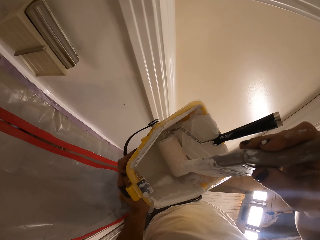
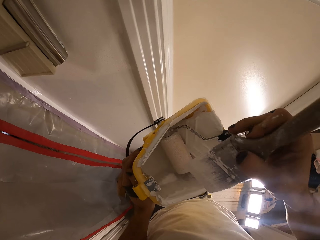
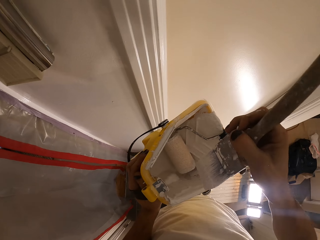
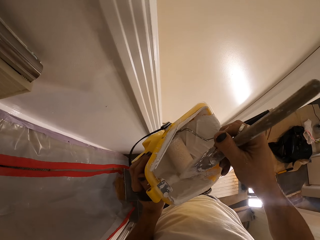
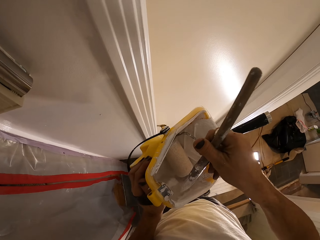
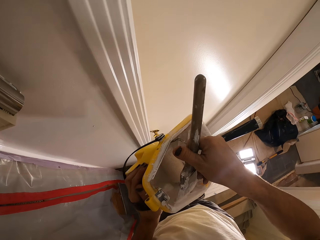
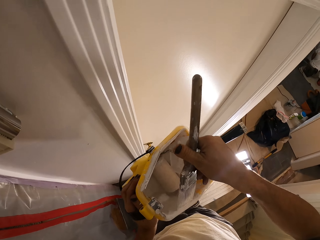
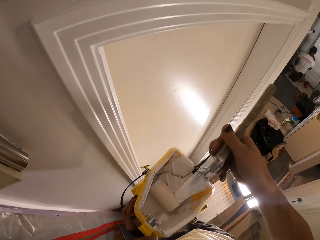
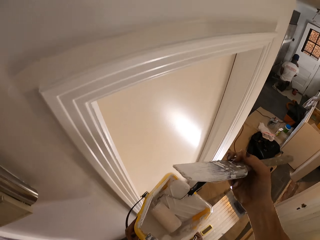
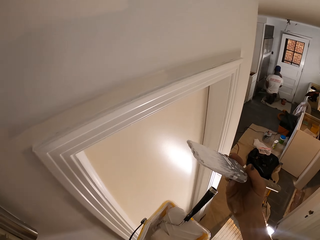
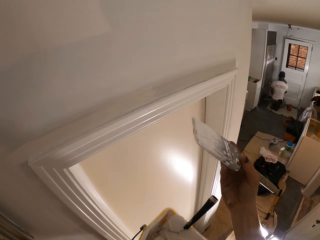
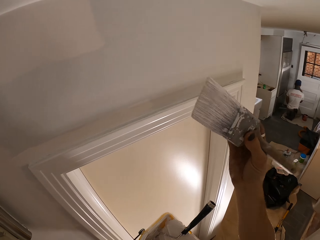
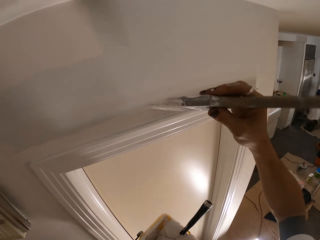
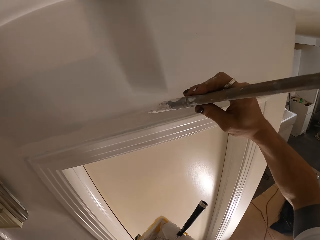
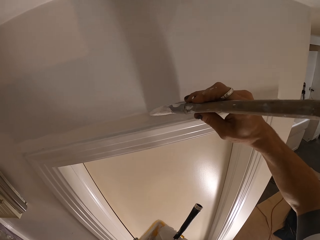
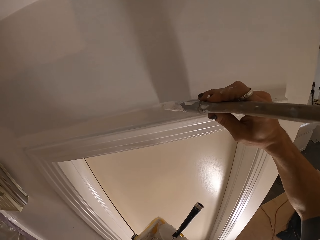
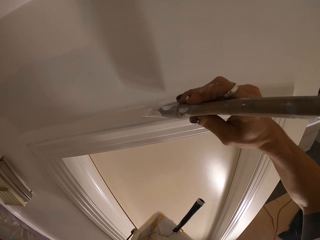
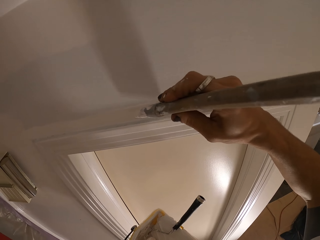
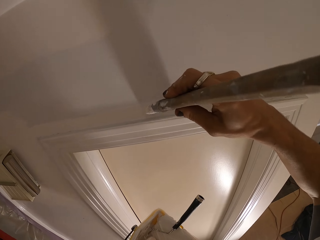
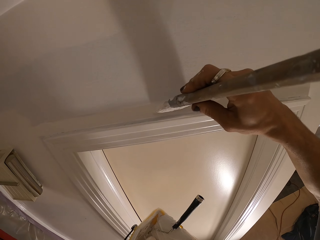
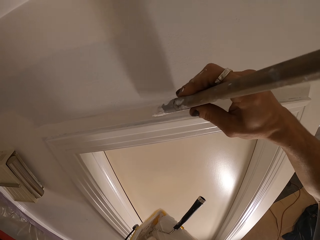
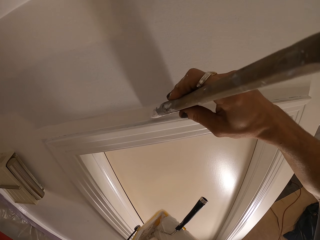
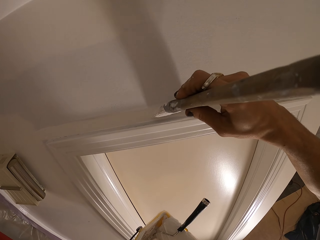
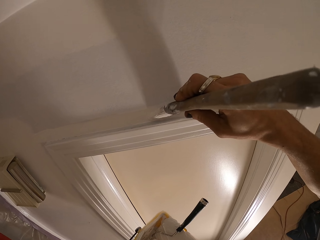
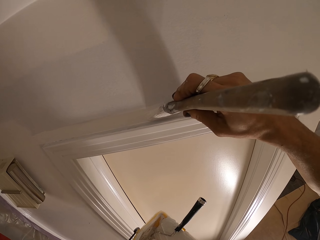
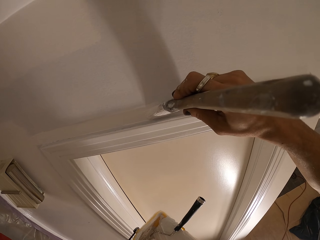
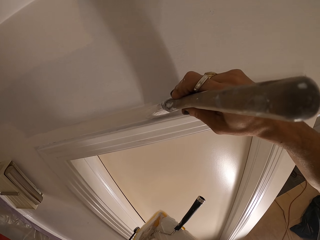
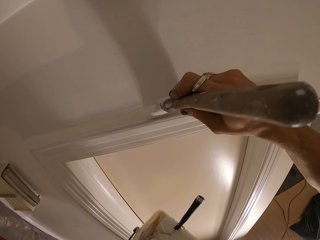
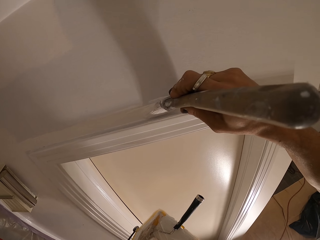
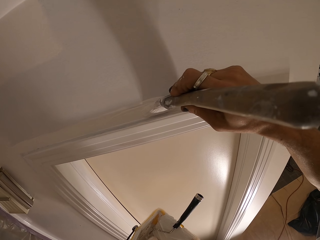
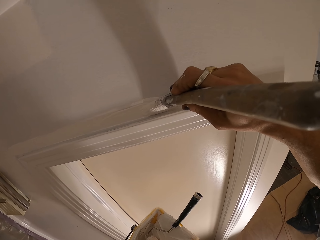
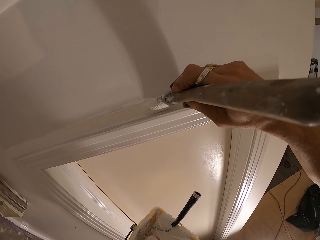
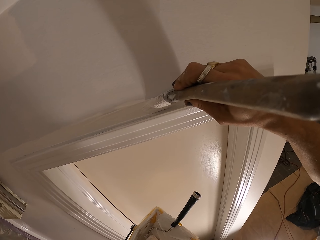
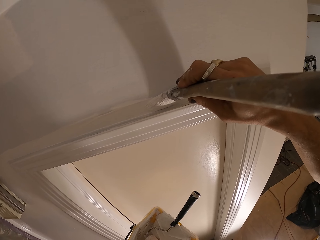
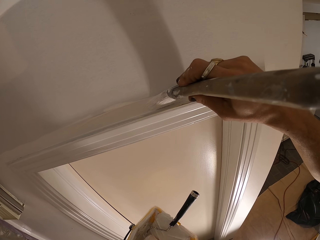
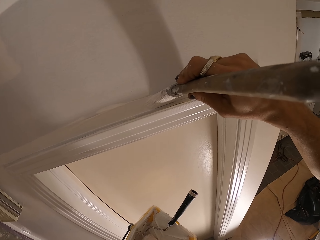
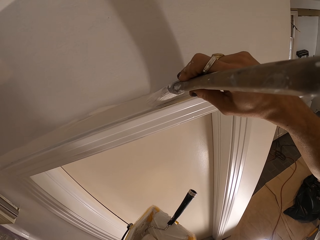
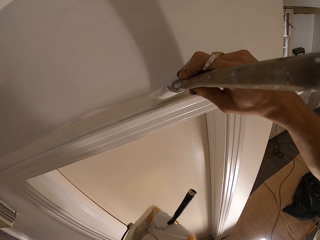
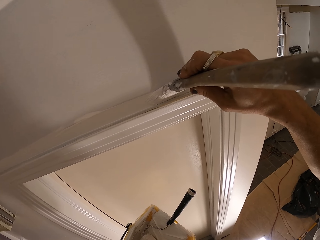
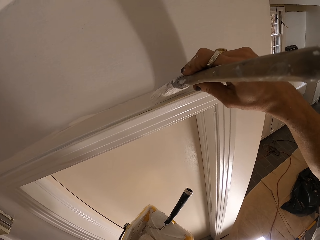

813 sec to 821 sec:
The camera wearer dips the brush in the paint. They paint the wall.

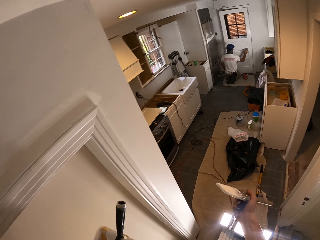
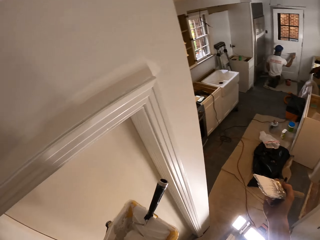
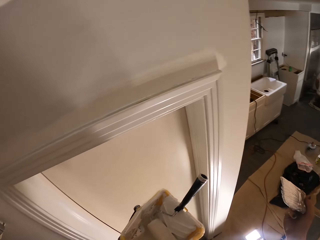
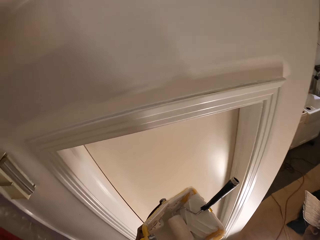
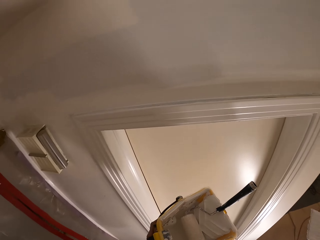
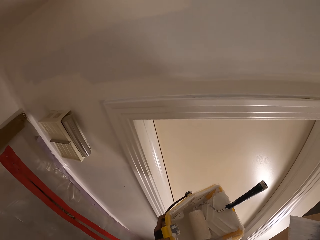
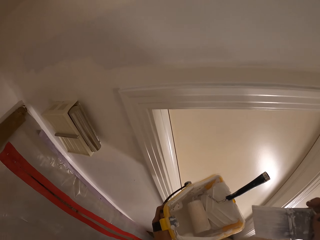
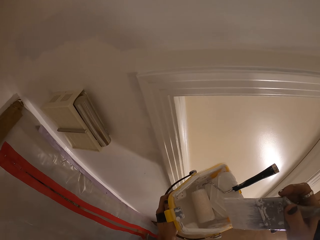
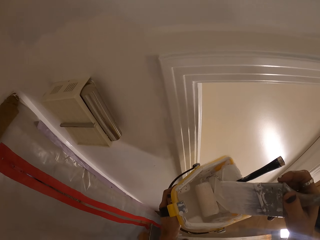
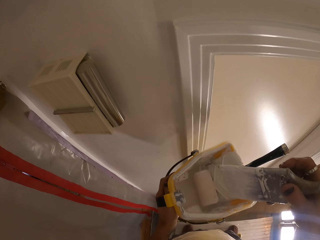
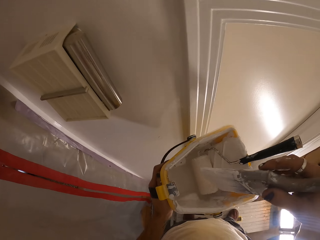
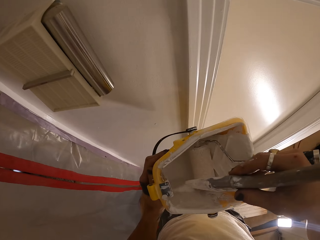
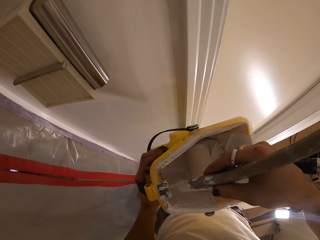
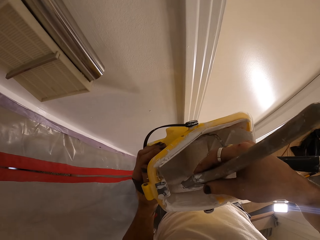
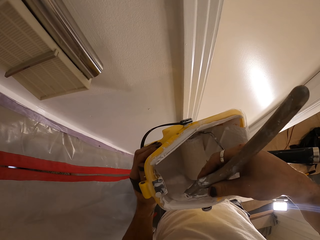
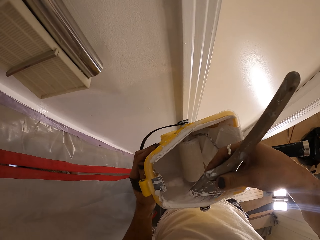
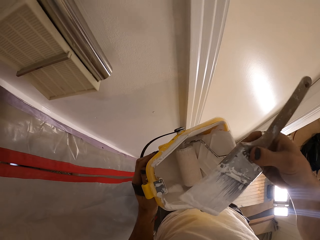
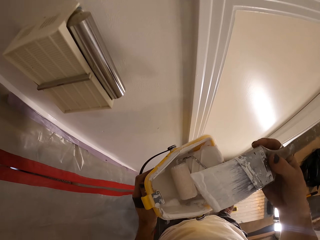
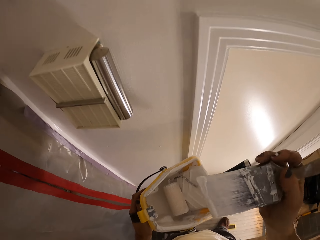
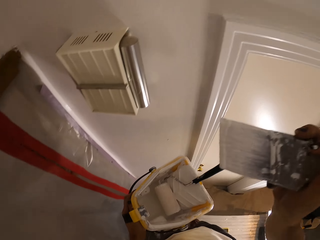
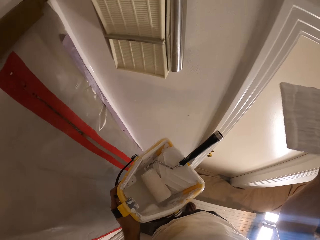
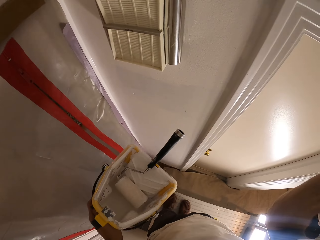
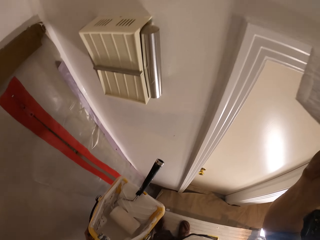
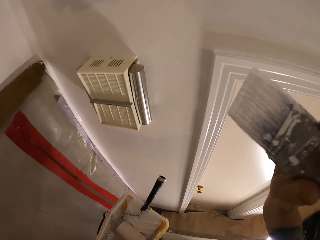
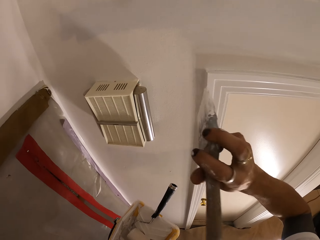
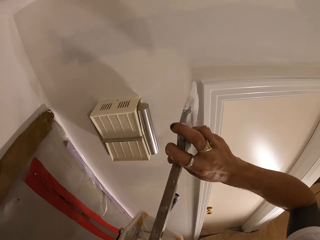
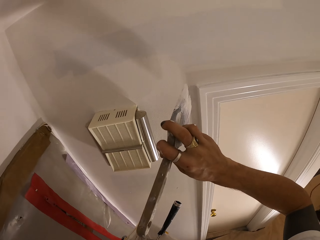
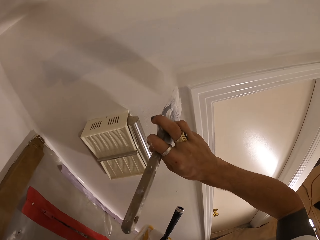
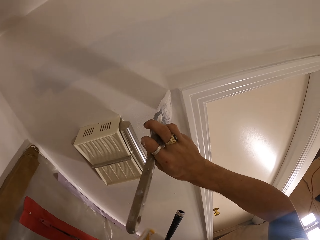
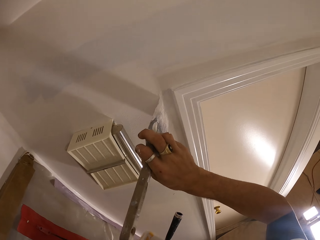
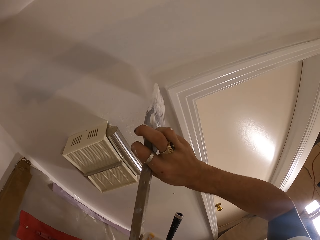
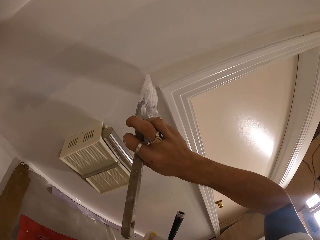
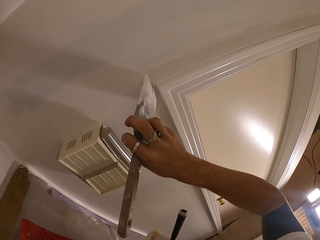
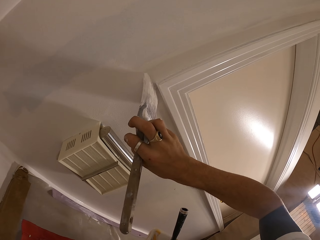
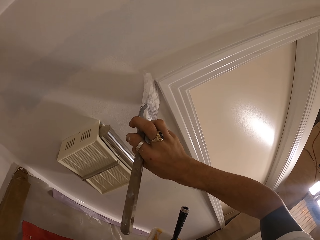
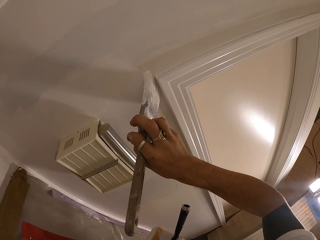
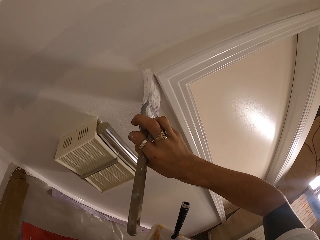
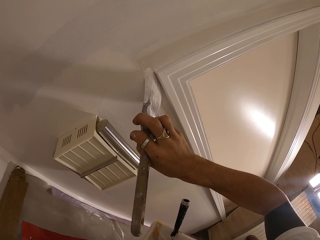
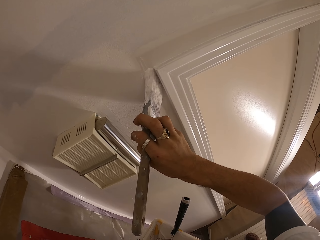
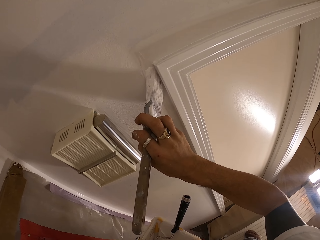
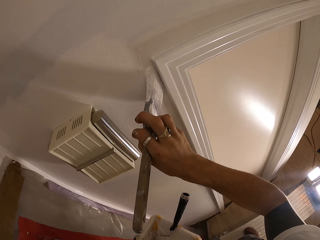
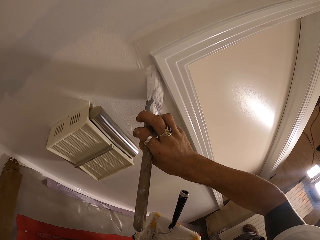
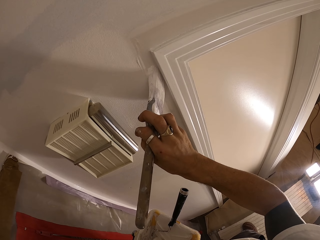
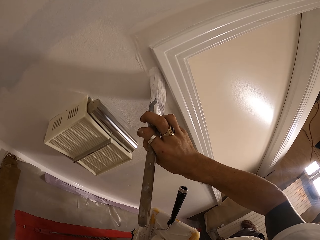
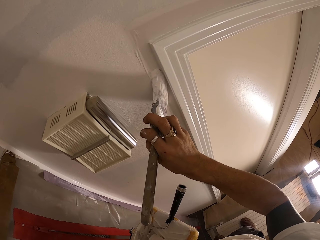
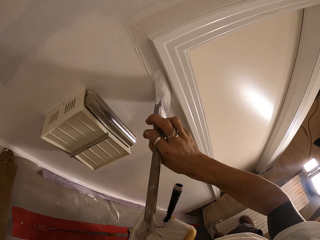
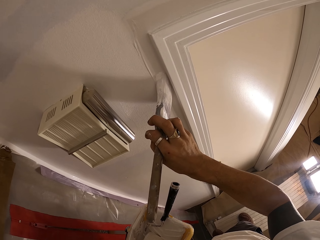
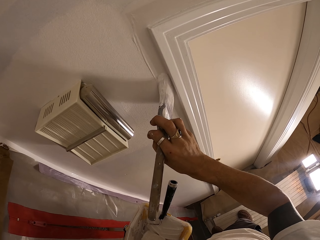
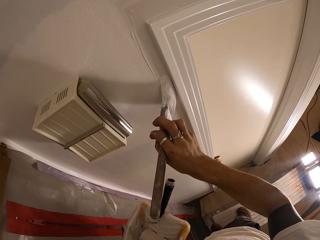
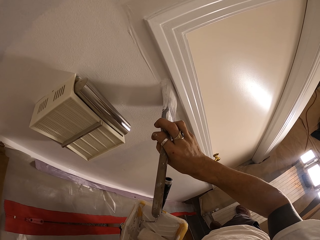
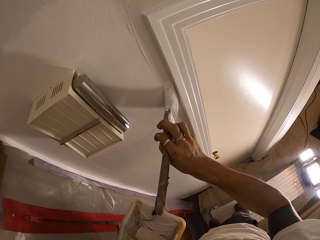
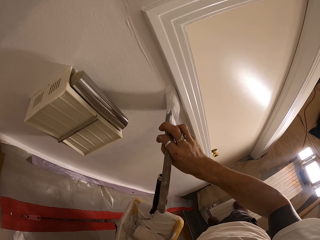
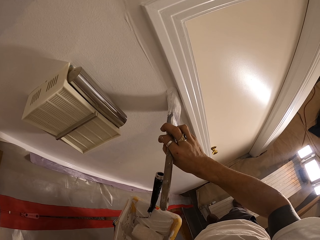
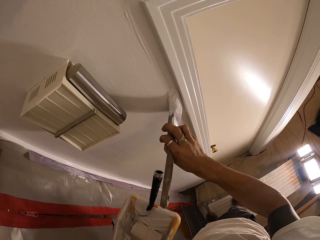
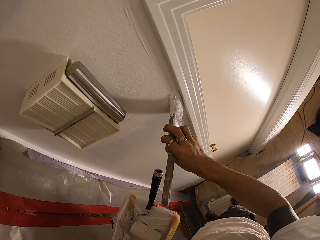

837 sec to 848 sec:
The camera wearer dips the brush in the paint. They paint the wall.

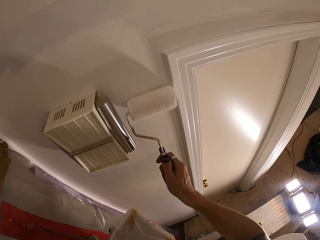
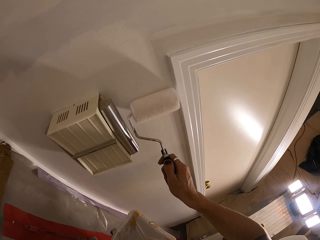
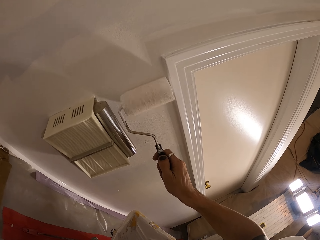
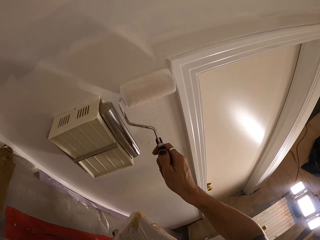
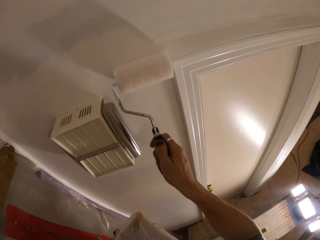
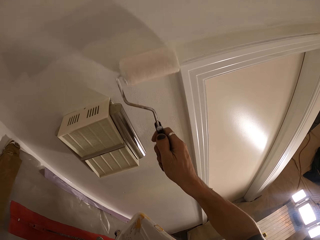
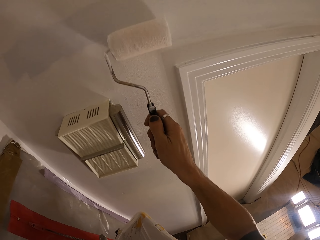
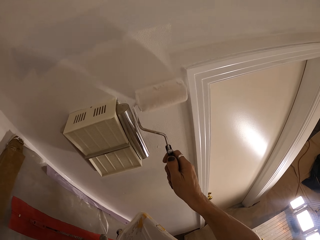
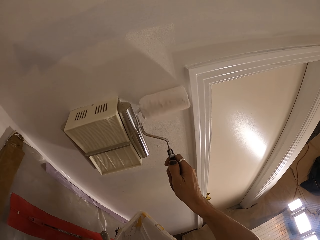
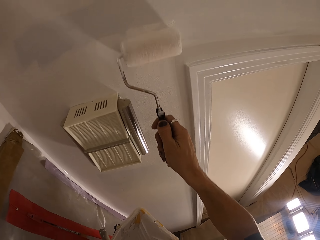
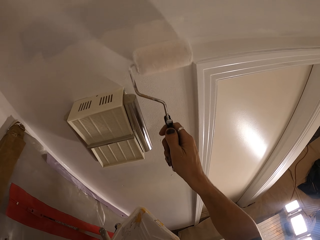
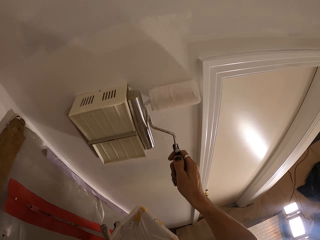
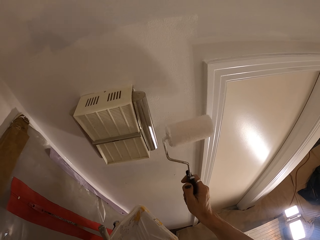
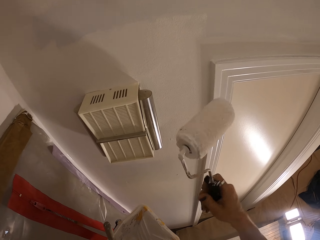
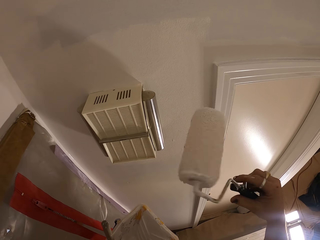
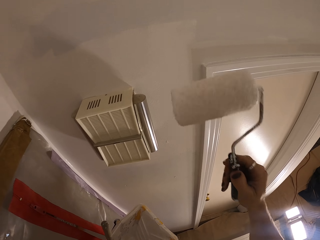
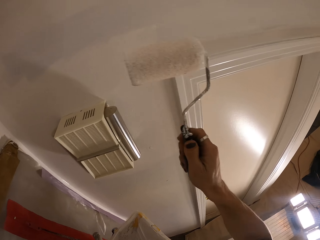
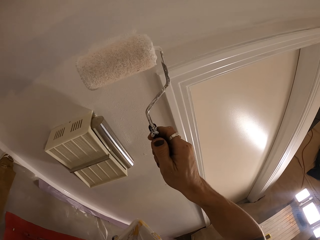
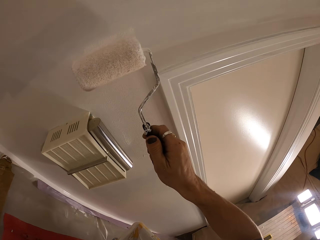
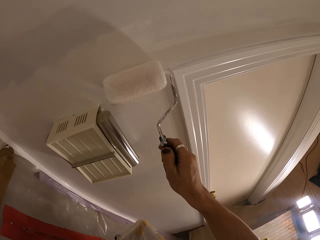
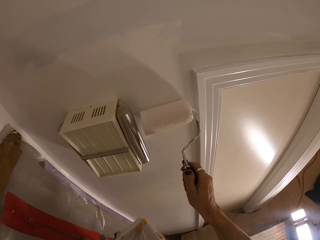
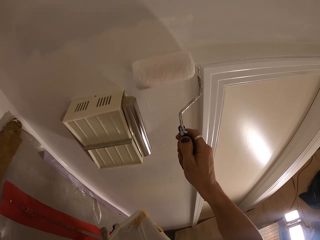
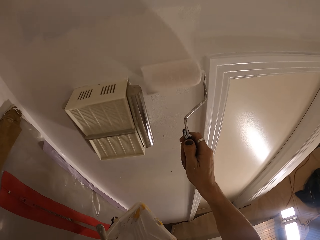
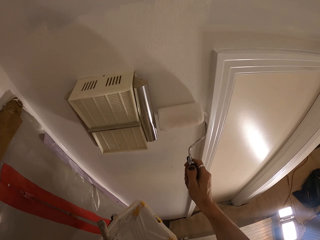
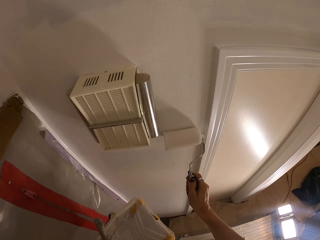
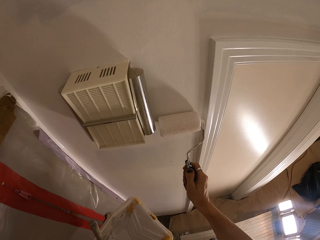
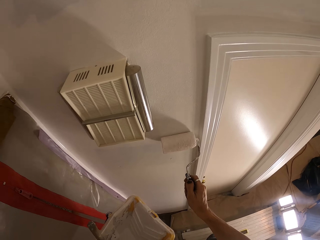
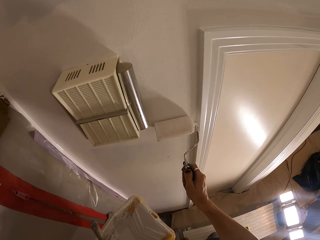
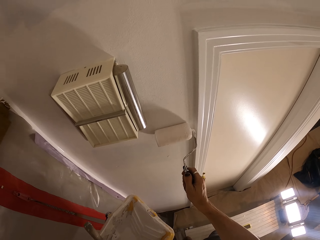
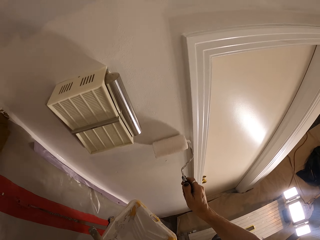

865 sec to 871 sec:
The camera wearer paints with a roller.
